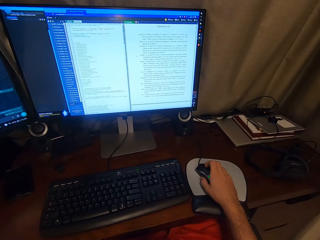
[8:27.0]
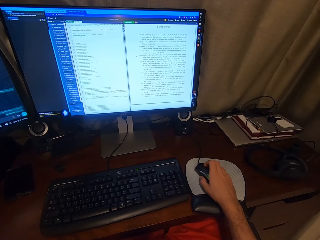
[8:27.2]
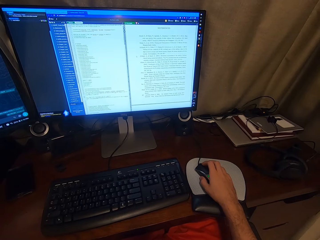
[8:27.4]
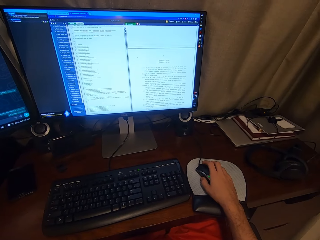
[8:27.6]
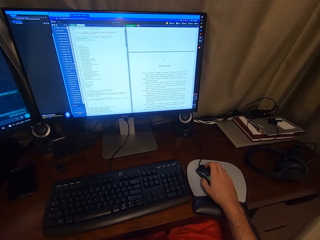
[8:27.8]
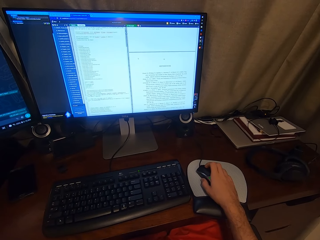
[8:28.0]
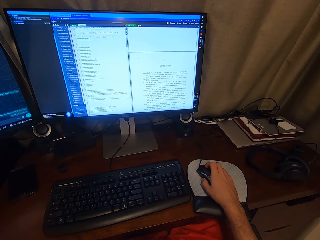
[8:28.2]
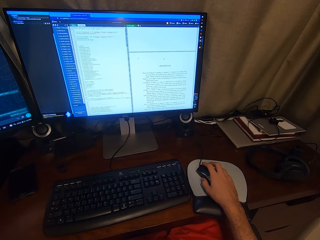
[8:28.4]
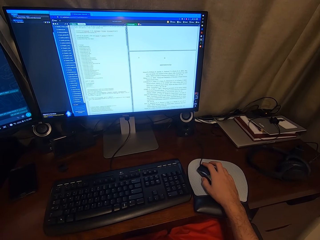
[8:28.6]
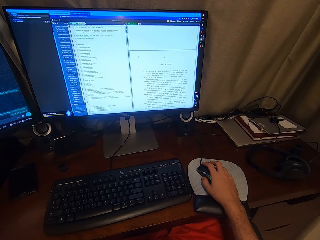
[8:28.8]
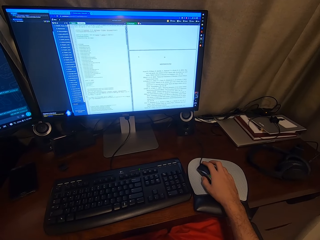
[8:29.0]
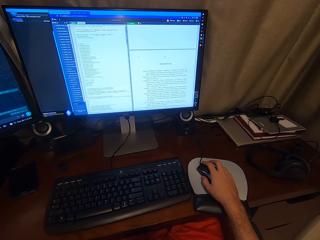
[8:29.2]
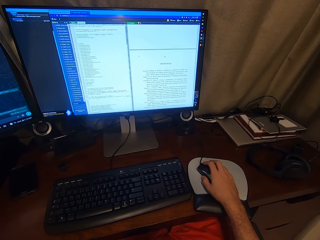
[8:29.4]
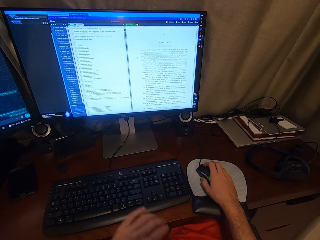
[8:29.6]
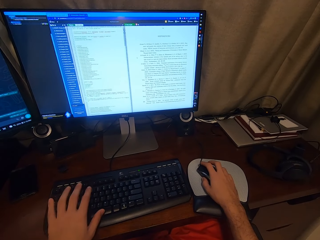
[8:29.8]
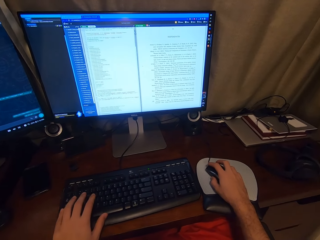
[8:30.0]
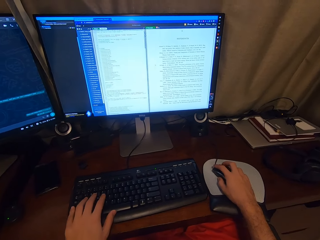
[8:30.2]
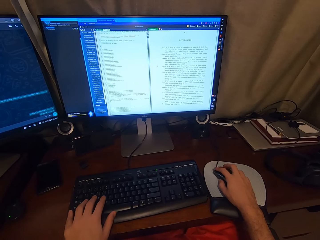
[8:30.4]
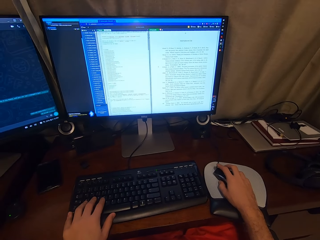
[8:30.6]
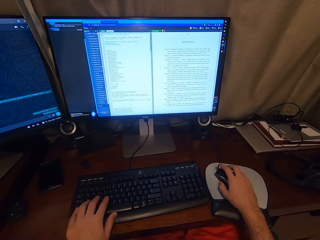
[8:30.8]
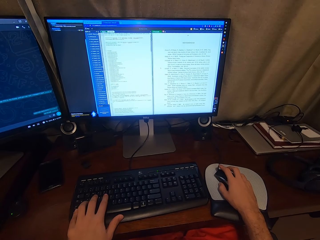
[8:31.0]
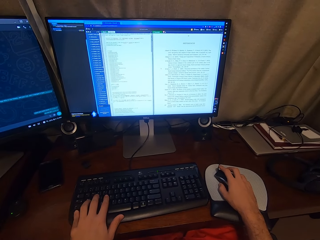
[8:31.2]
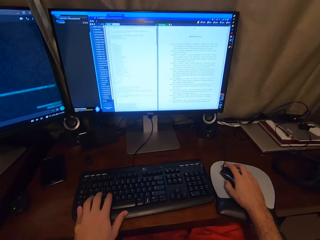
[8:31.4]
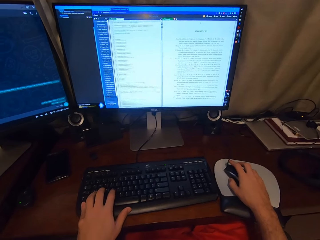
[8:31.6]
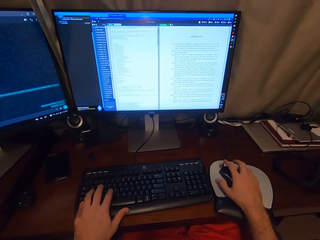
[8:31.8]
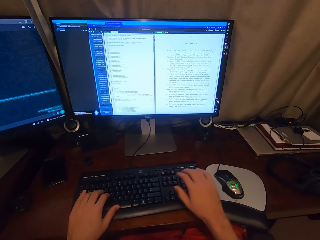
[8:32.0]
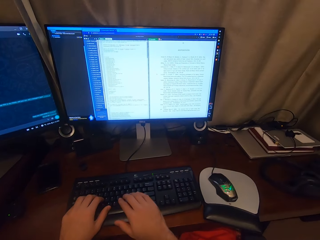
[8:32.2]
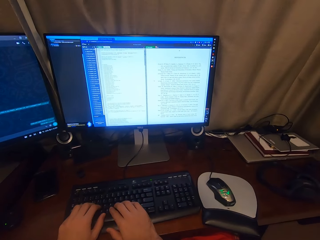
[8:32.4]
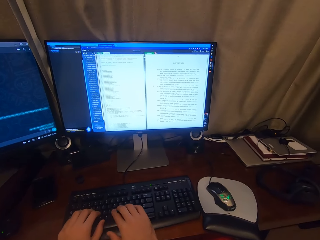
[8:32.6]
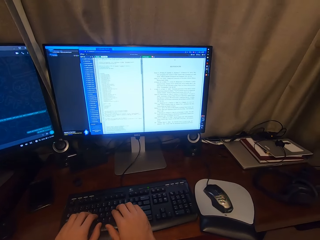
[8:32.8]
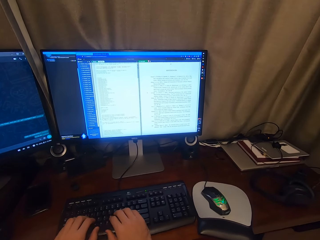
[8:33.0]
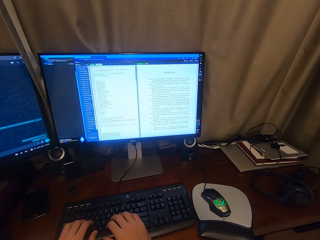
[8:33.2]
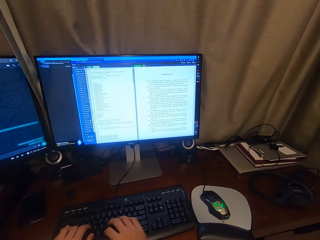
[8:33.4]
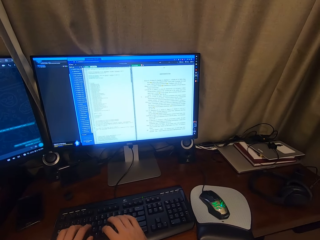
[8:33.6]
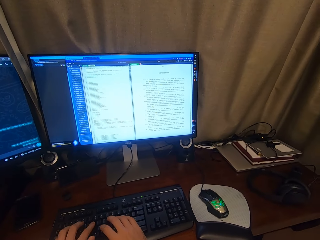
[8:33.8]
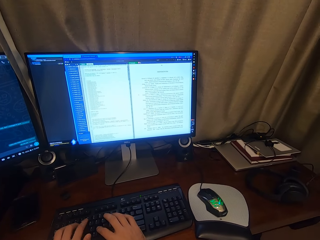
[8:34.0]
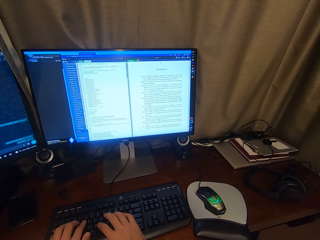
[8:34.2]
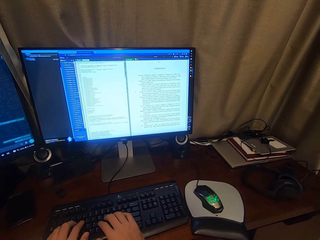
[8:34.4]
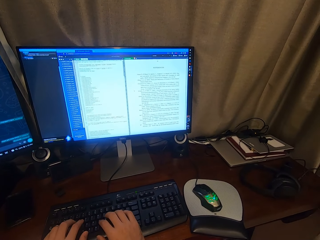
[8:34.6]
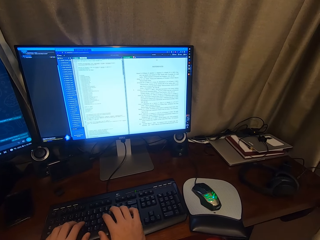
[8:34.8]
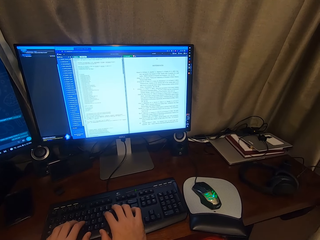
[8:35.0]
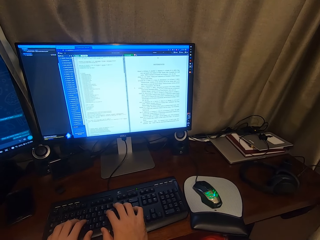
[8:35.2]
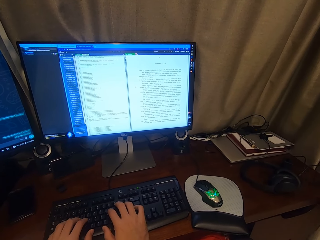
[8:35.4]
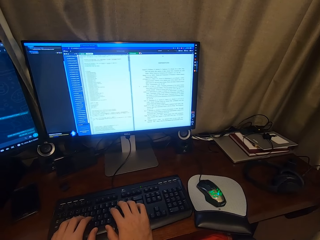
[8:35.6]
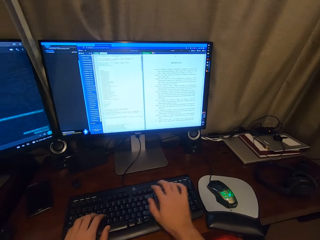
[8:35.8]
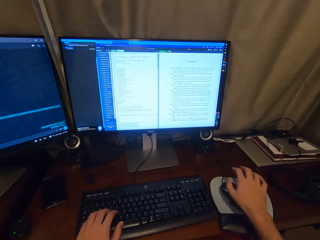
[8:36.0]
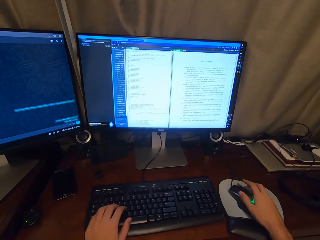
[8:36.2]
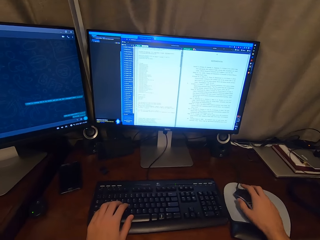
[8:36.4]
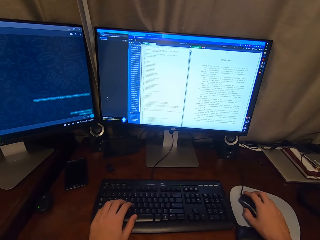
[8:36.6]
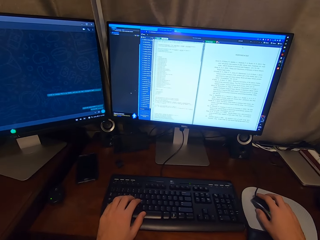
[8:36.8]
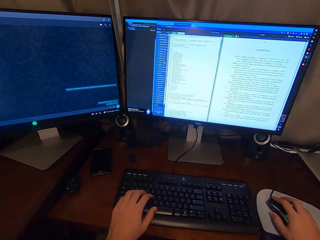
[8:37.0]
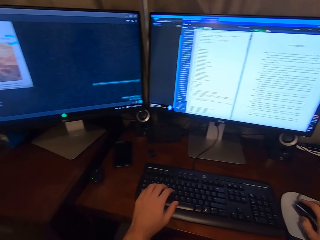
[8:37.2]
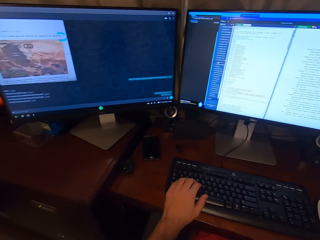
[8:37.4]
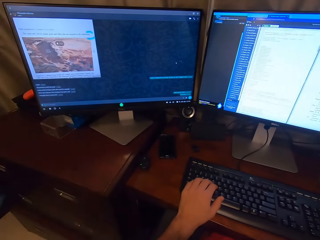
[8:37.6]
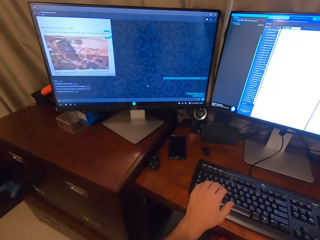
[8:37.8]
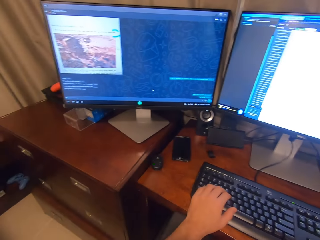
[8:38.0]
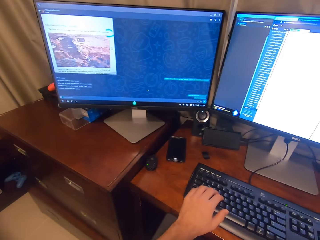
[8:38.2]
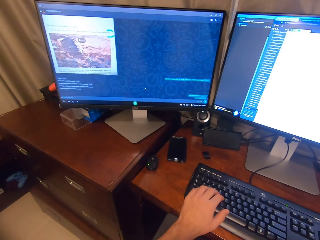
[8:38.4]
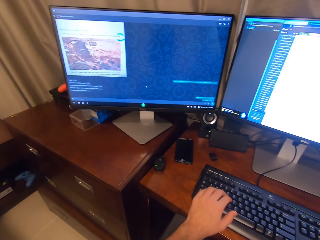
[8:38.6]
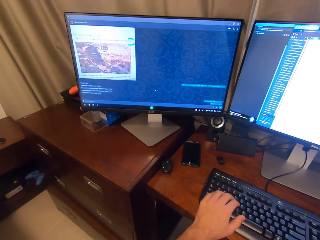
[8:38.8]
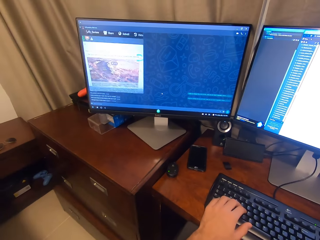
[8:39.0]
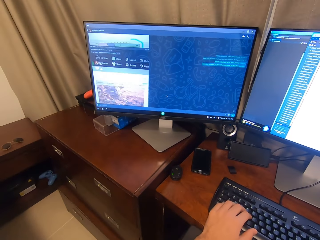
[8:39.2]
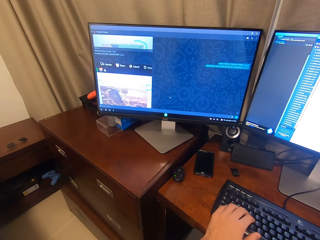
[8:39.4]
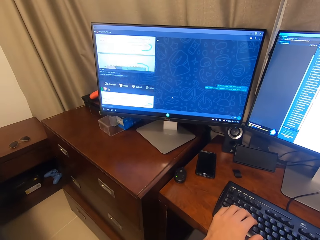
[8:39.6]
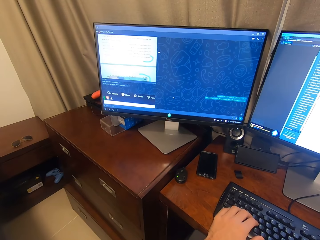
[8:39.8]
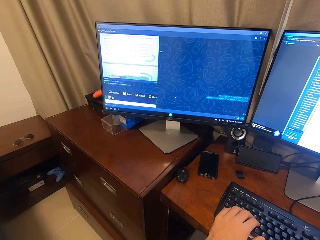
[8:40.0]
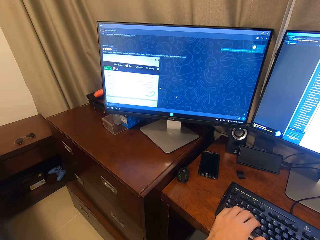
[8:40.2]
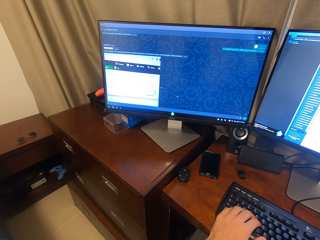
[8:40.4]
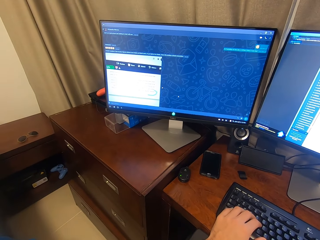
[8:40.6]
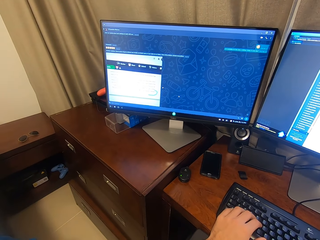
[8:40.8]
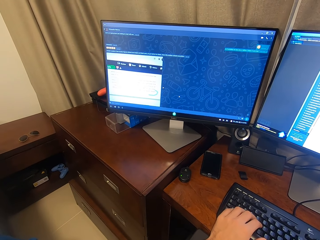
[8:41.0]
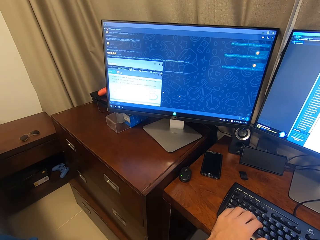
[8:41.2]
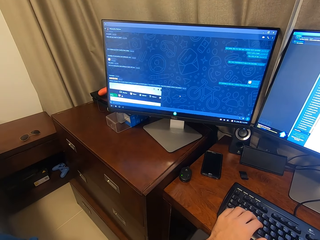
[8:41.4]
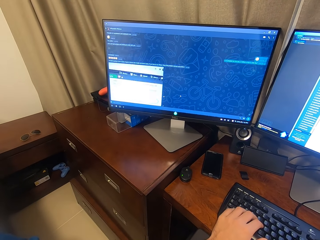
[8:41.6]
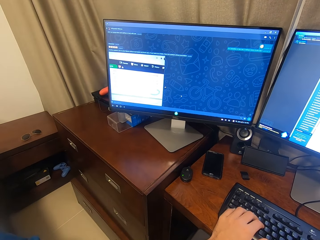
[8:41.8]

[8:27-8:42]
The camera wearer operates the desktop with both hands. He types on the keyboard for the other computer. He operates the mouse of the desktop with his right hand. He scrolls chats on the other computer.

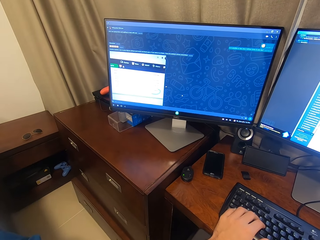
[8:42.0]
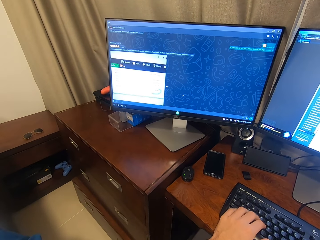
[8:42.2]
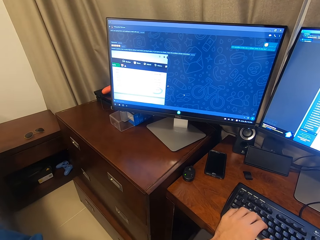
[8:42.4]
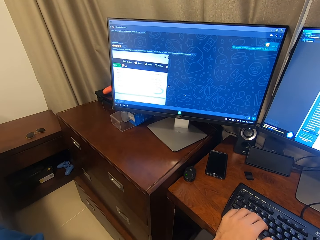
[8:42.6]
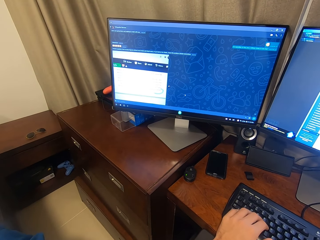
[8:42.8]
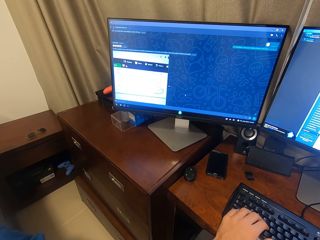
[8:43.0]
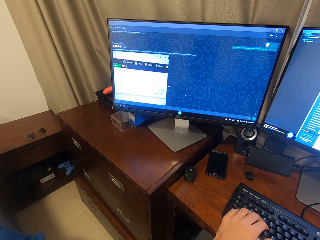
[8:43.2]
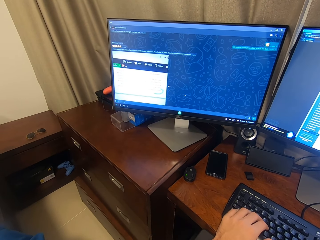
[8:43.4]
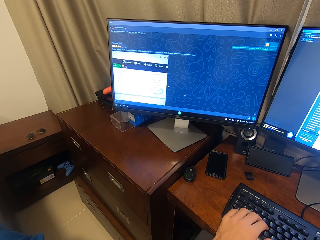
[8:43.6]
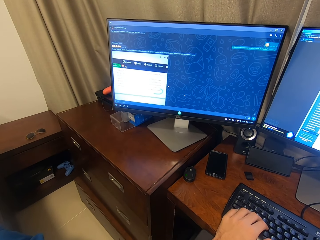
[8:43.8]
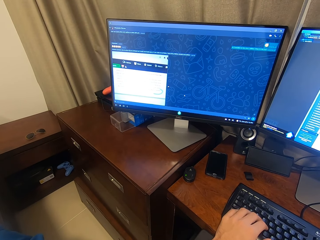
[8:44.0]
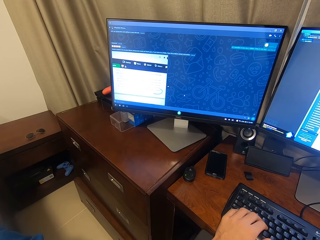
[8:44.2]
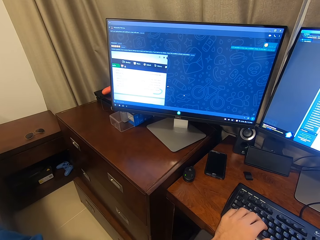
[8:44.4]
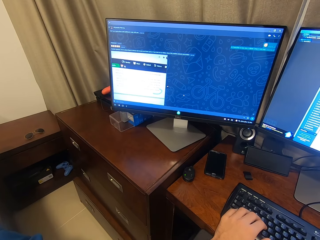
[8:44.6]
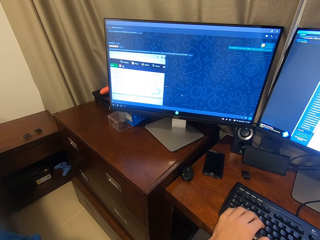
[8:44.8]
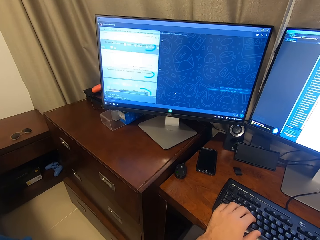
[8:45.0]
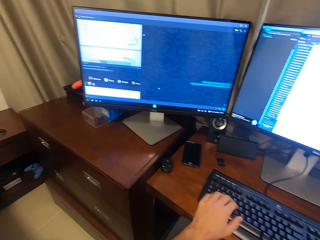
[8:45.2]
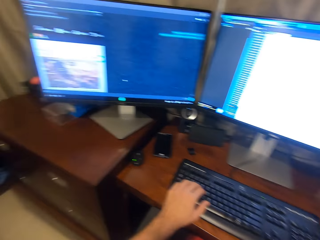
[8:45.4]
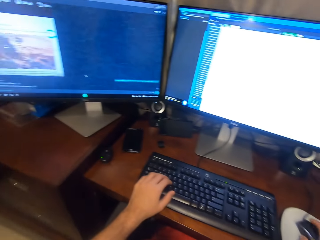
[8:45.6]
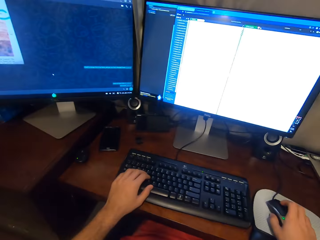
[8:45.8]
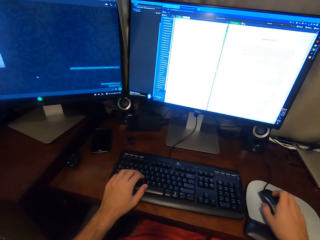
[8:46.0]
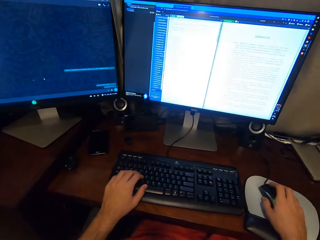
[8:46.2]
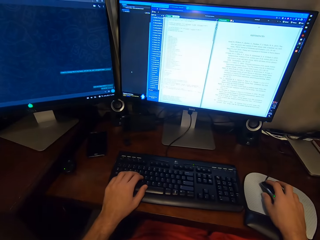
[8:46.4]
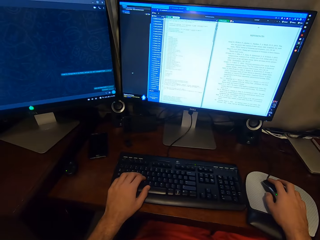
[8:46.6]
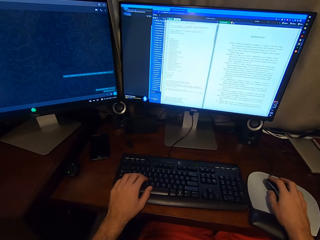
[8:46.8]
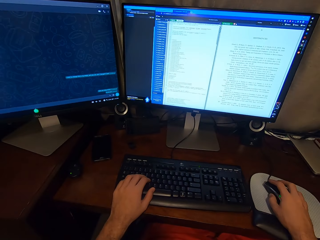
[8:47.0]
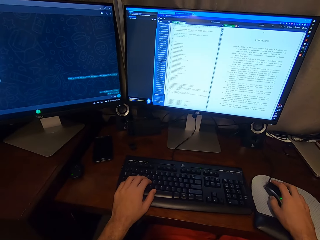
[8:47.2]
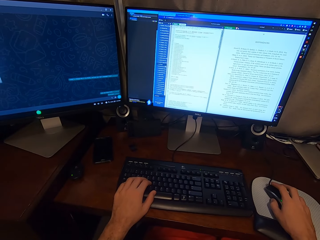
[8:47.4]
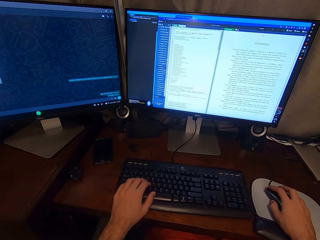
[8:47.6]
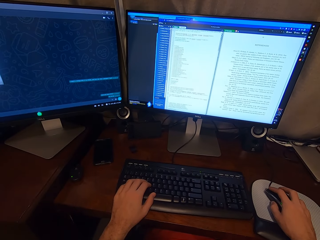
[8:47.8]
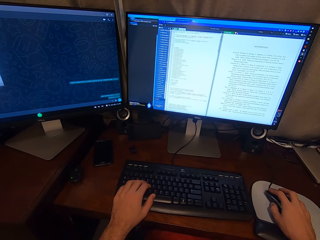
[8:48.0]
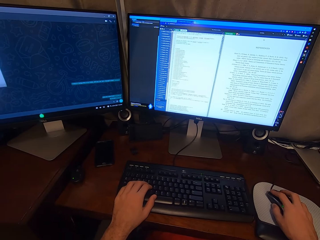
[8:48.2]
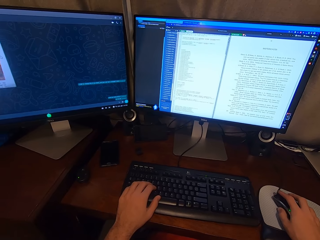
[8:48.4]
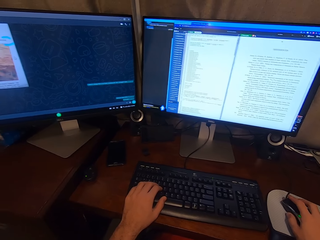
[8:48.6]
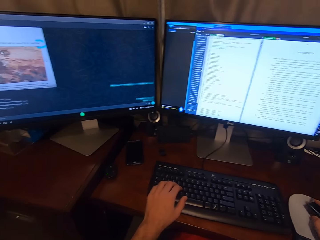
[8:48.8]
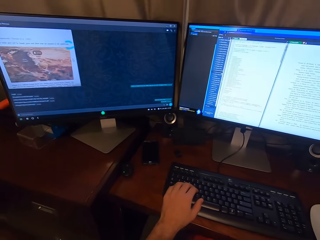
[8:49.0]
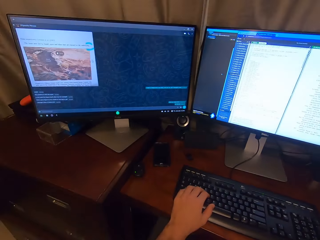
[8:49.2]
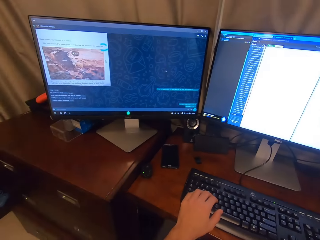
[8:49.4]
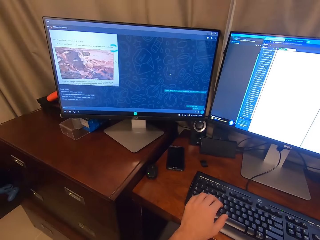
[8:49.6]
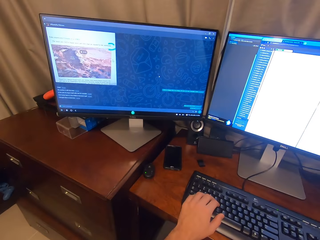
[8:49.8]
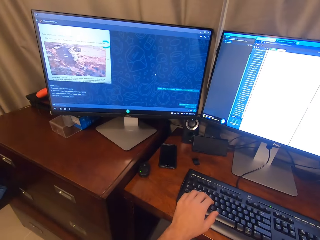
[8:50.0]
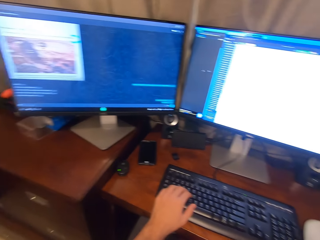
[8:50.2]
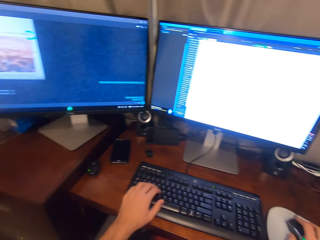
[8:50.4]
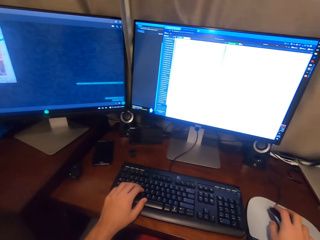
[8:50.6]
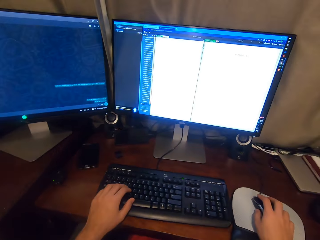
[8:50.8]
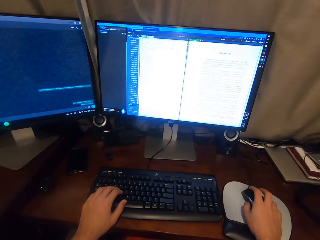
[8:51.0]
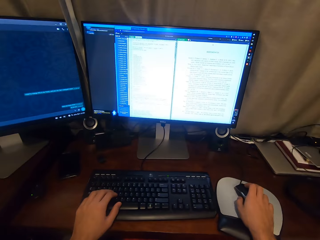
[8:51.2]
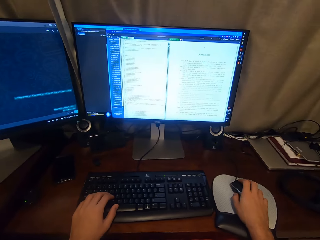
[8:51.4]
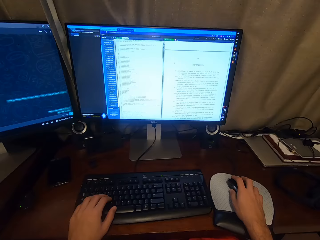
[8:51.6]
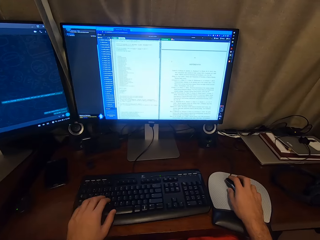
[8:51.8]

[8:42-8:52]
The camera wearer looks at the screen with the Overleaf site. They look at the screen with chats.
